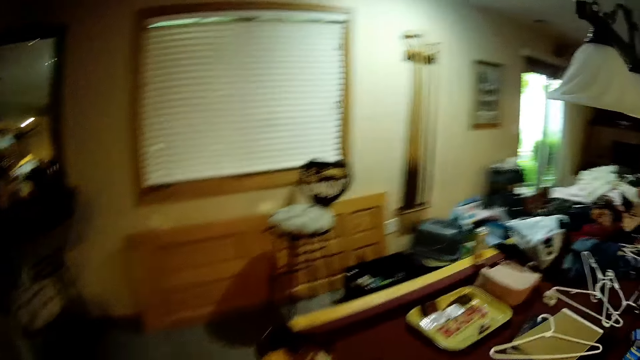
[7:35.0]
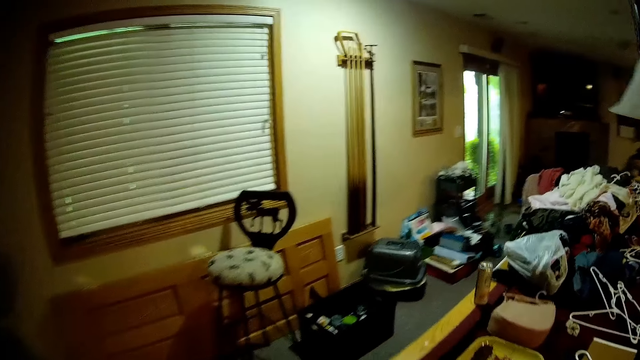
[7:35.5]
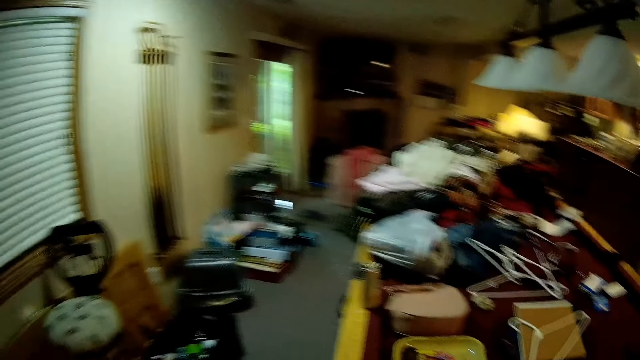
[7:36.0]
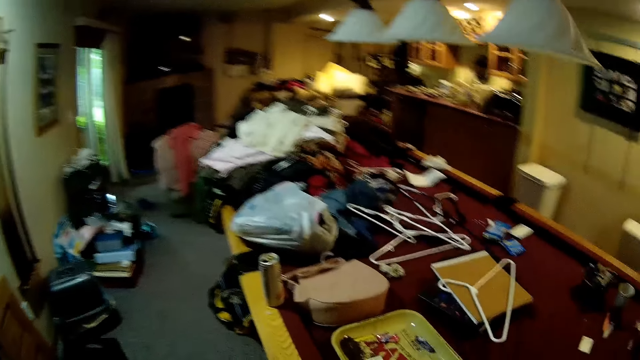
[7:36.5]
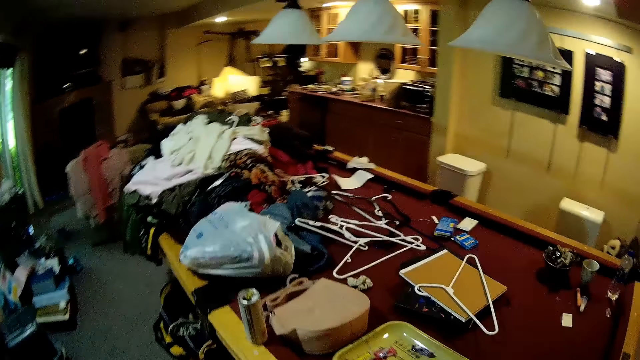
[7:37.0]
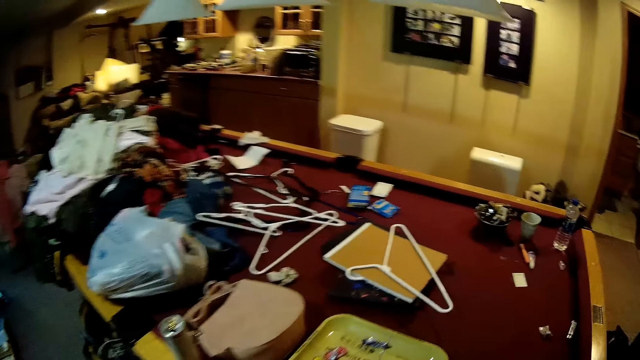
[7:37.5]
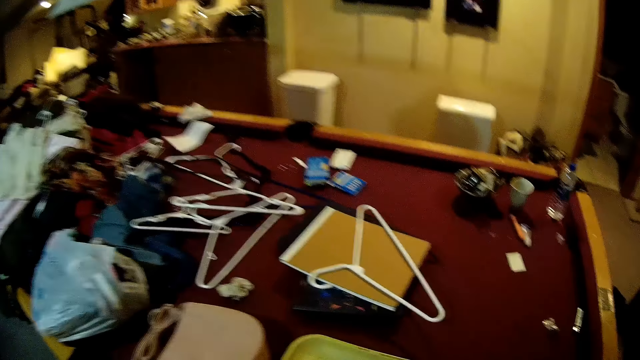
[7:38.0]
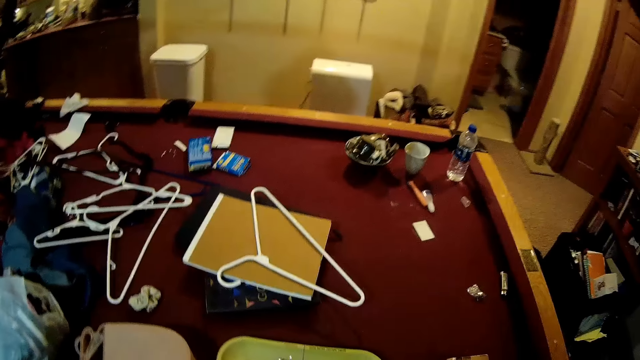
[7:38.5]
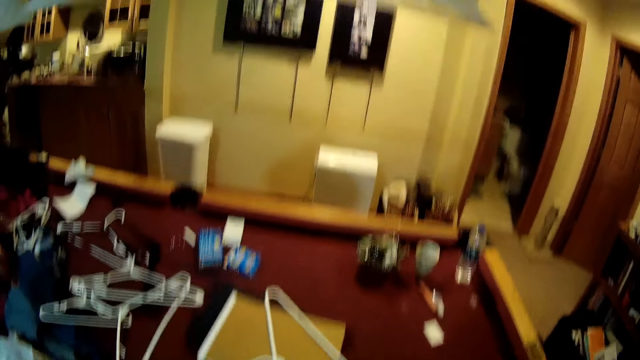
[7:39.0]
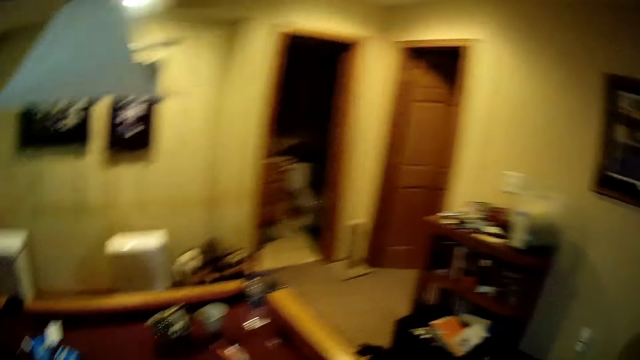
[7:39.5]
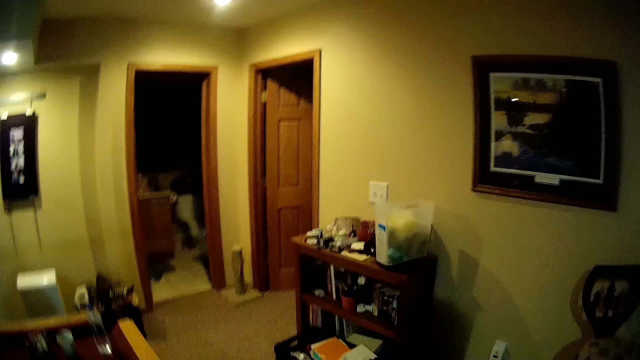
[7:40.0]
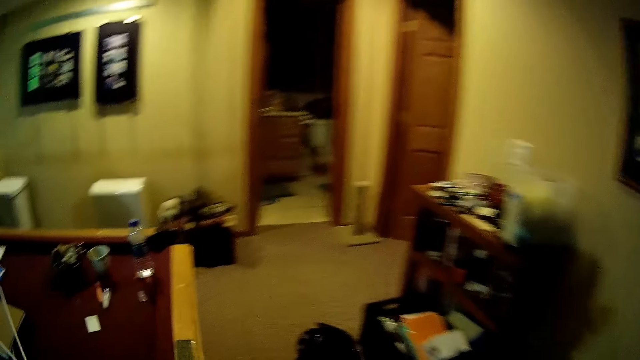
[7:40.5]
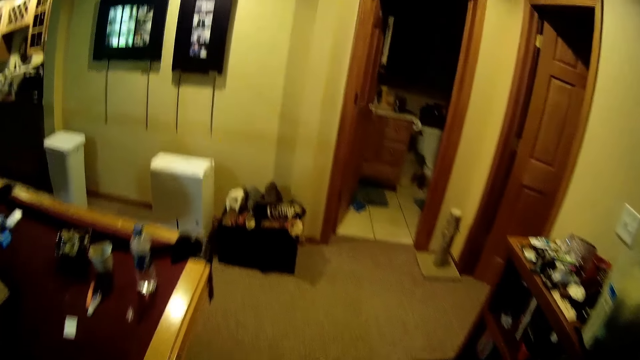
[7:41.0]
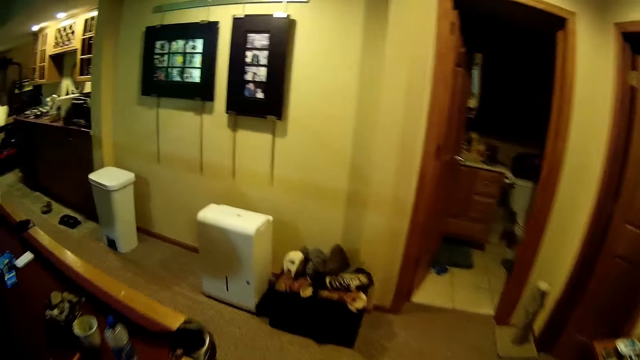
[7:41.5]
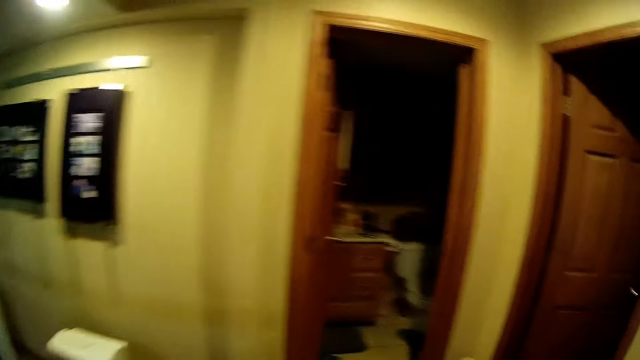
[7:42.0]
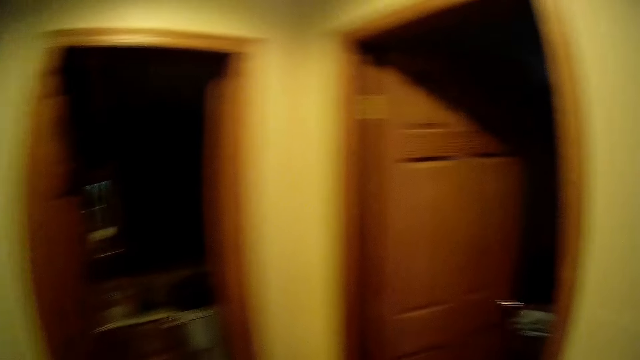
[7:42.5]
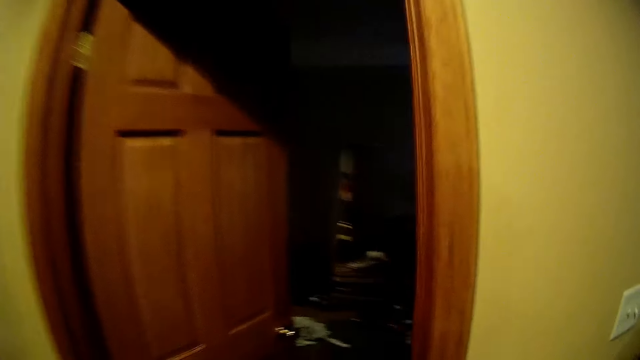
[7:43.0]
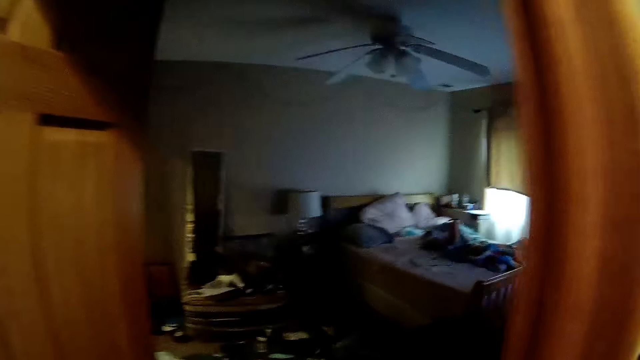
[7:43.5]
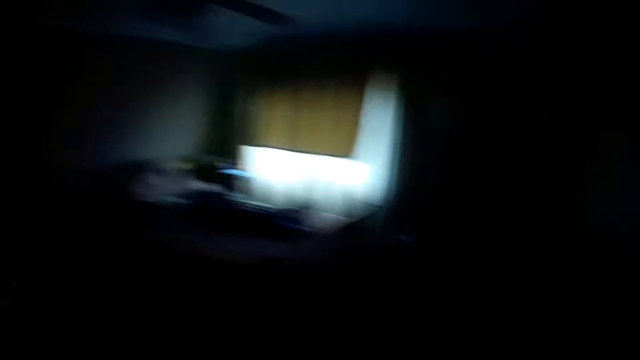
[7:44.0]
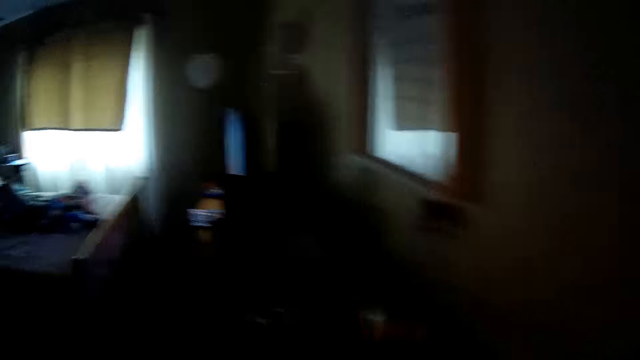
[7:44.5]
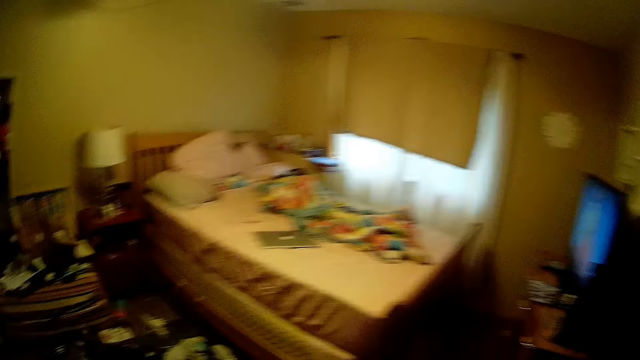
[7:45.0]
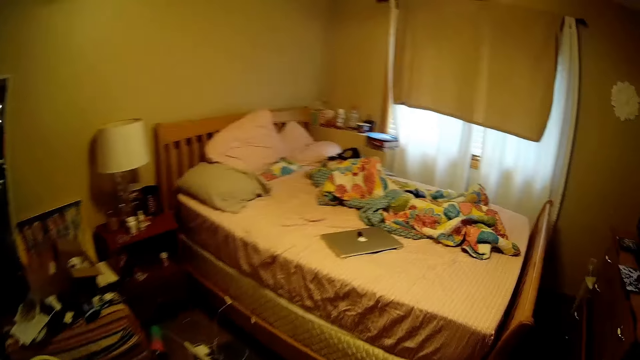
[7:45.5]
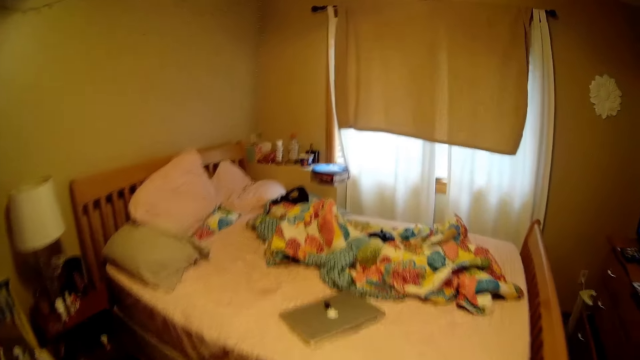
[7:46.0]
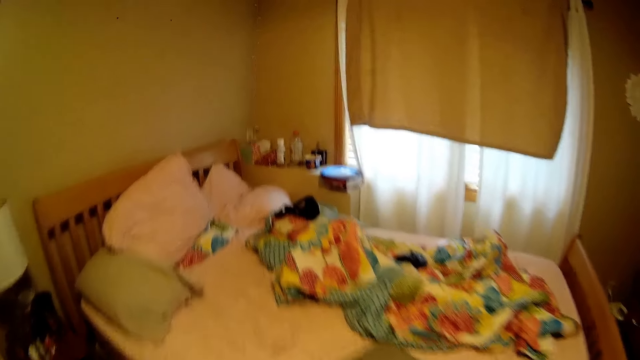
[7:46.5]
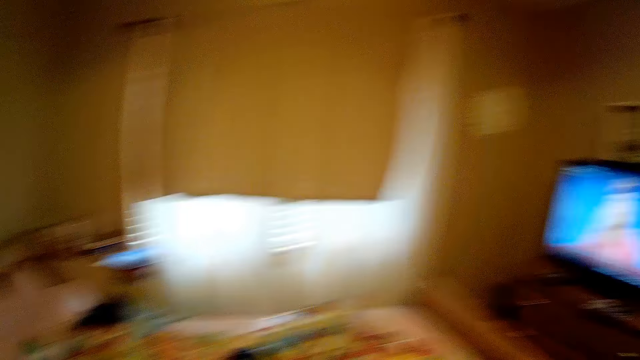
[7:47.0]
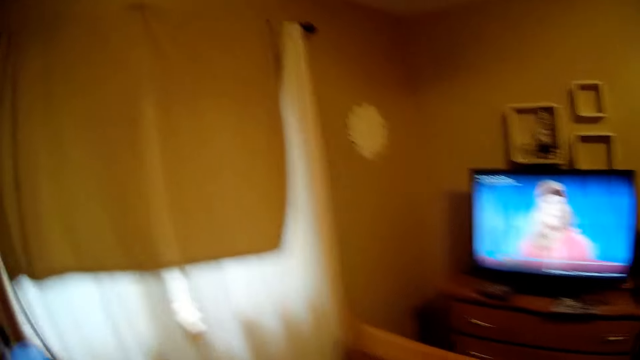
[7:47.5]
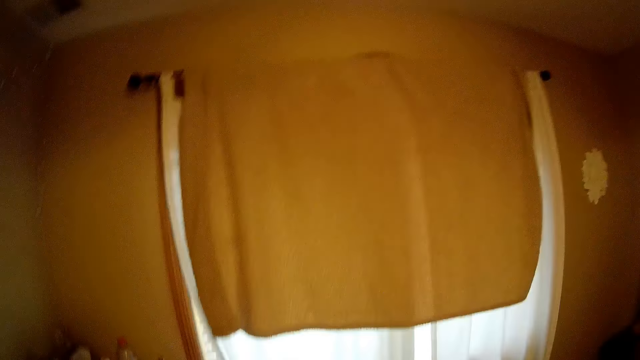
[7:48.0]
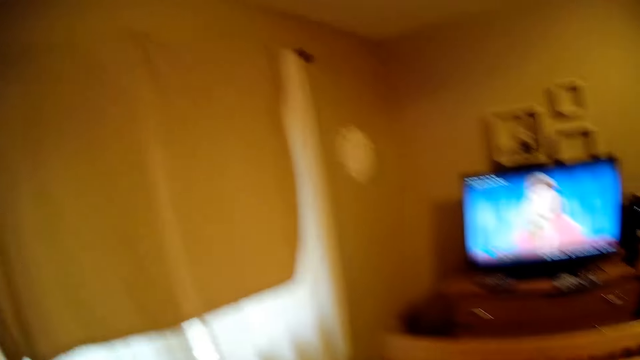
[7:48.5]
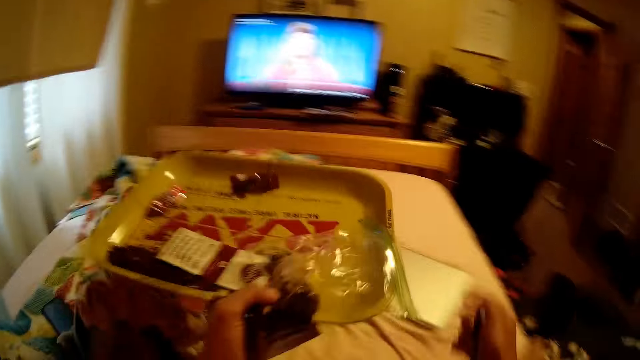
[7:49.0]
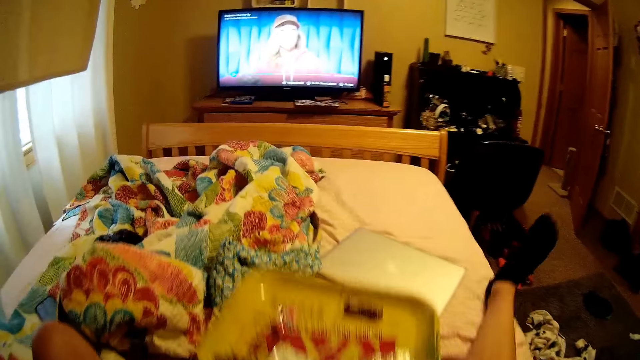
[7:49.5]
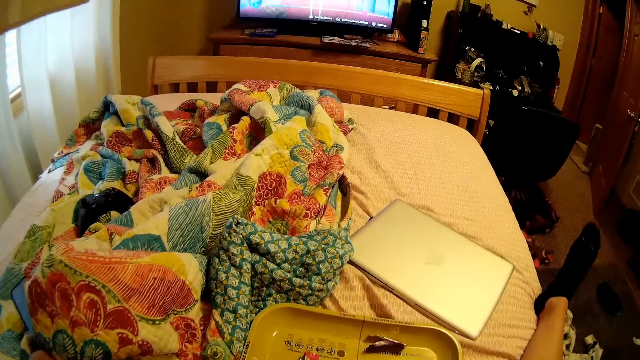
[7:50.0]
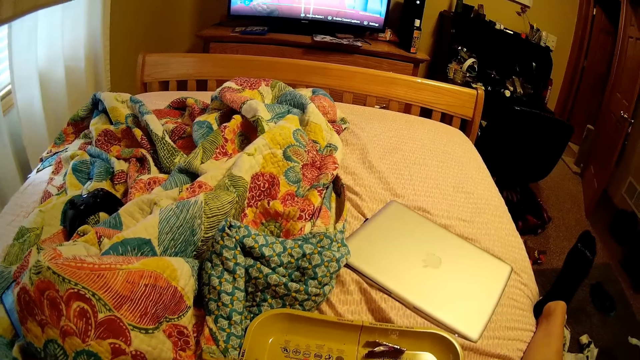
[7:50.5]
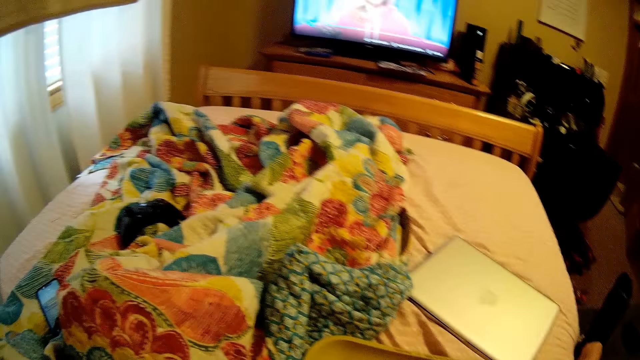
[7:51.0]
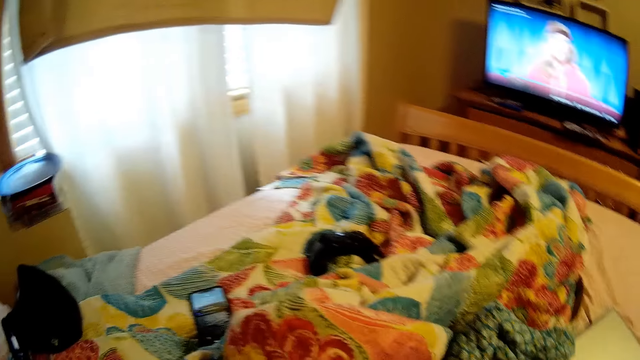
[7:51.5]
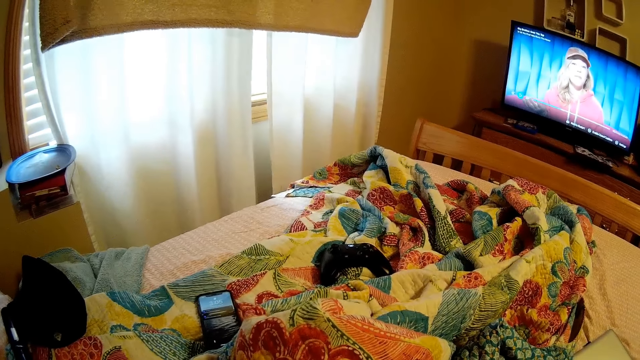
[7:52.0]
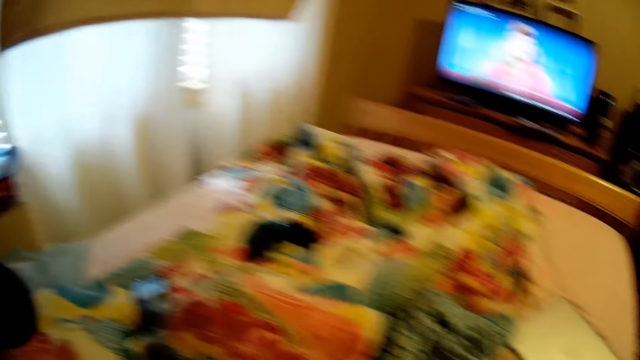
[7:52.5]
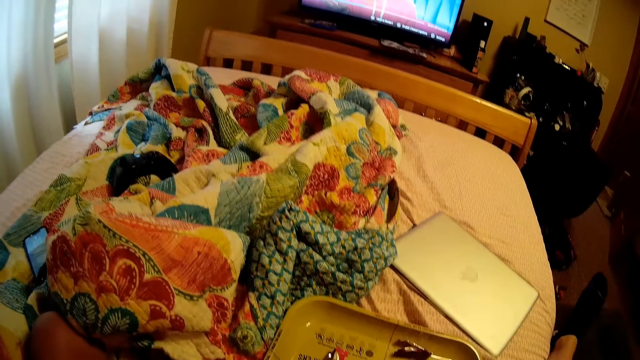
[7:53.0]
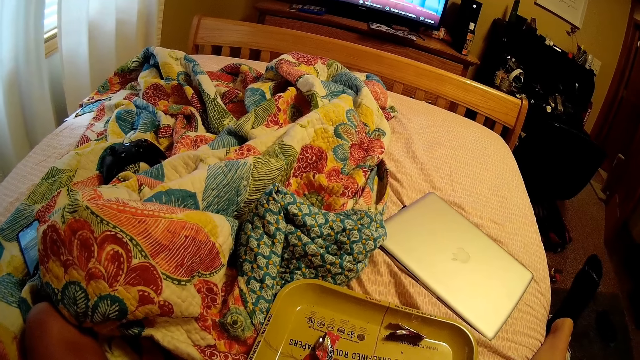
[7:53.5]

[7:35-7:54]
The camera wearer walks around and looks around. She walks around. She walks around again. She sits on the bed. She holds a tray in her left hand. She places the tray on the bed. She looks around.

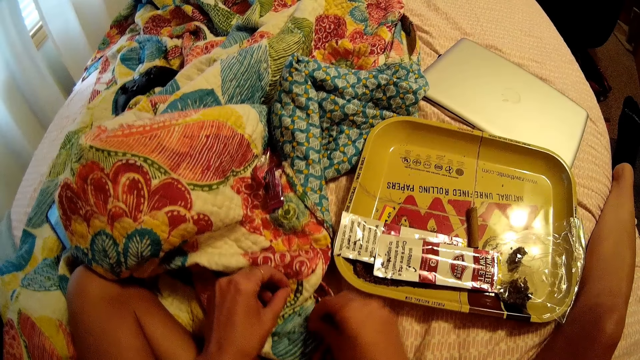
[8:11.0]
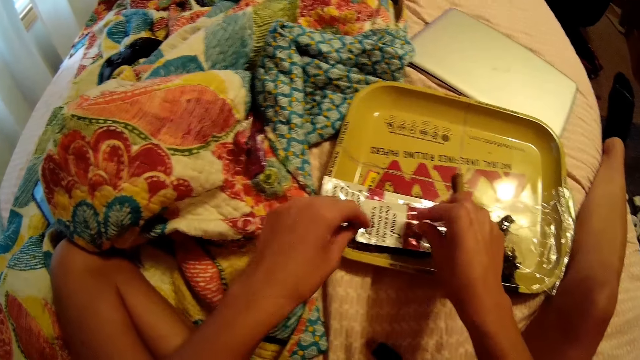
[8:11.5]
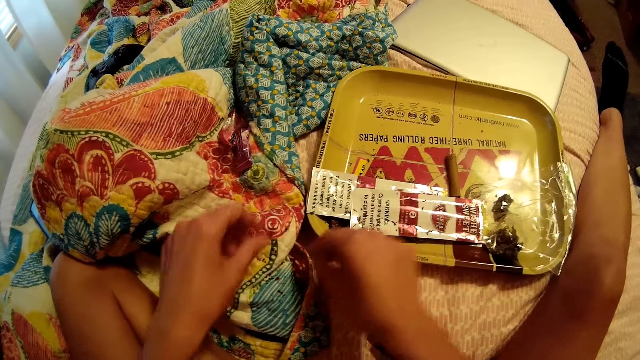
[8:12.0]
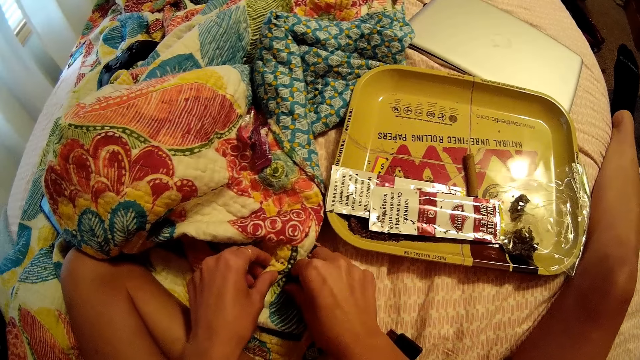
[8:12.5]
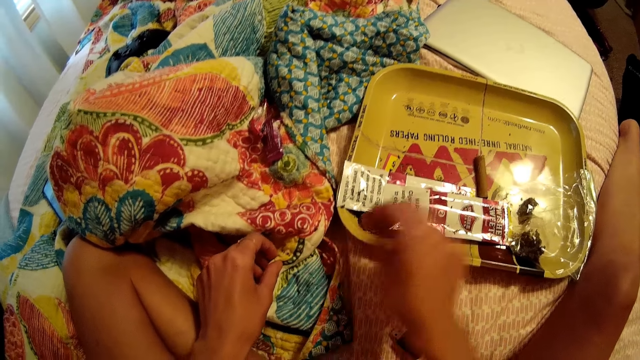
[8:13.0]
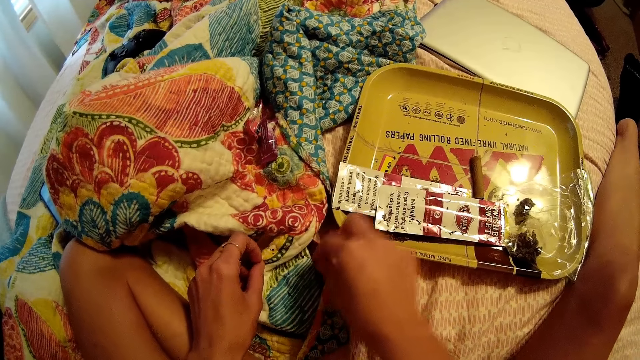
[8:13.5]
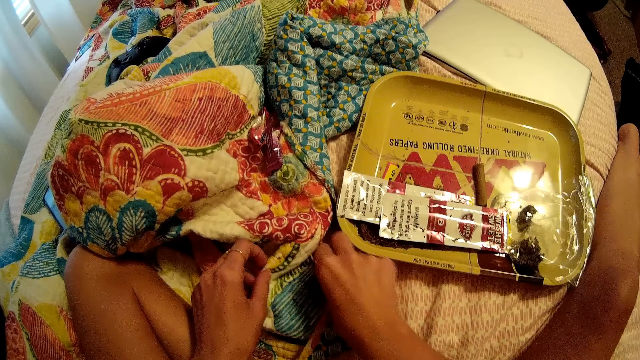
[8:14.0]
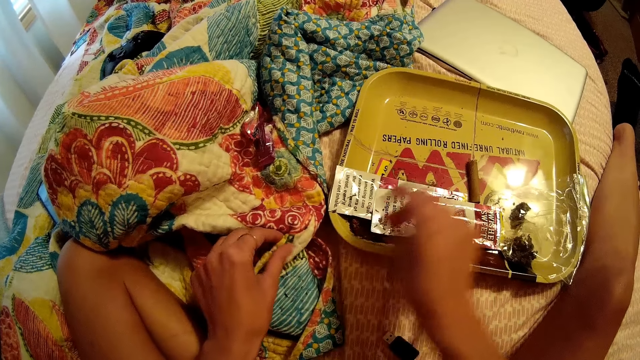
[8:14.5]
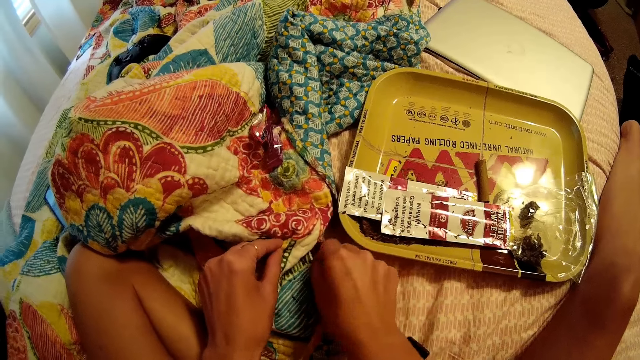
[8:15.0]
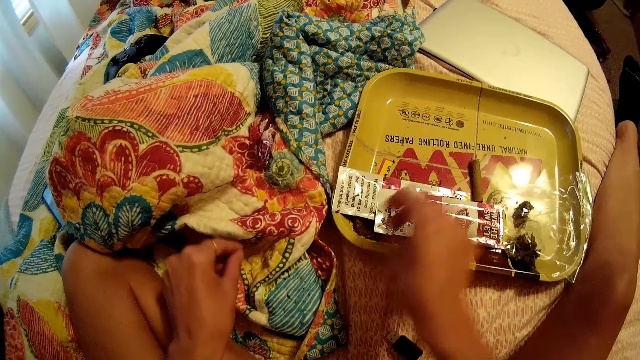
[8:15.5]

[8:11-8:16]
The camera wearer picks crumbs from the bed with her right hand. She drops the crumbs in her right hand on the tray. She drops the crumbs in her left hand on the tray. She picks crumbs from the bed with her right hand. She drops the crumbs in her right hand on the tray. She picks crumbs from the bed with her right hand. She drops the crumbs in her right hand on the tray. She picks crumbs from the bed with her right hand. She drops the crumbs in her right hand on the tray.
